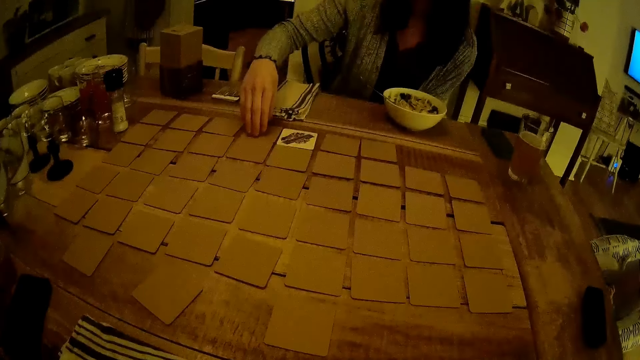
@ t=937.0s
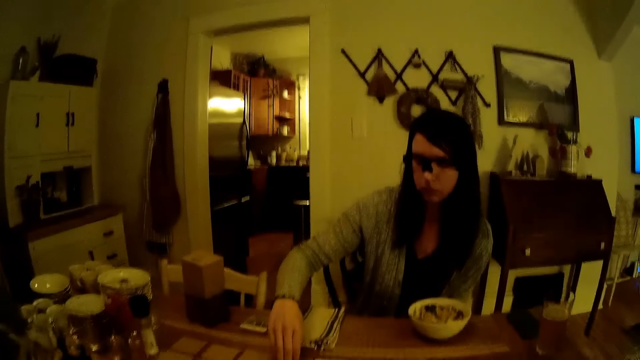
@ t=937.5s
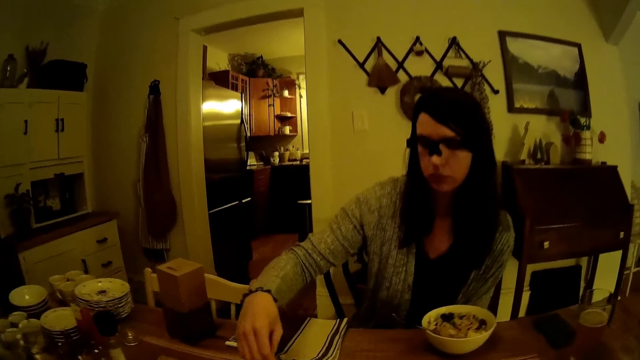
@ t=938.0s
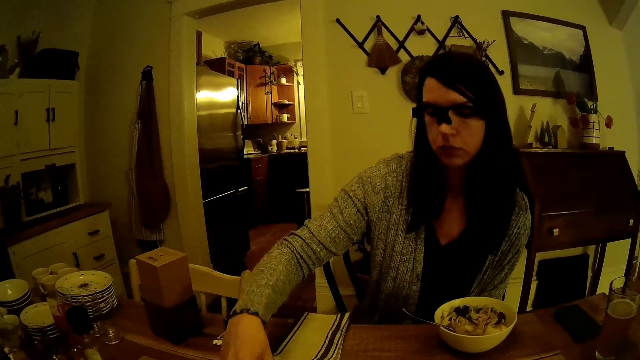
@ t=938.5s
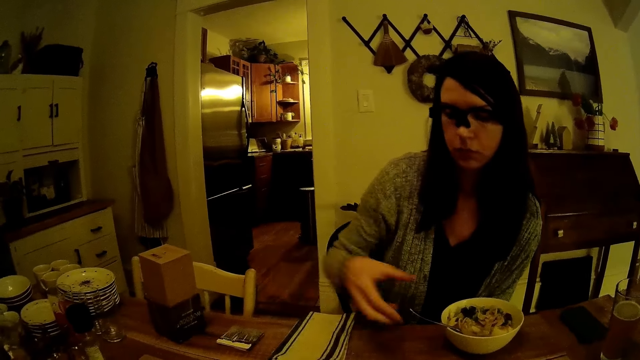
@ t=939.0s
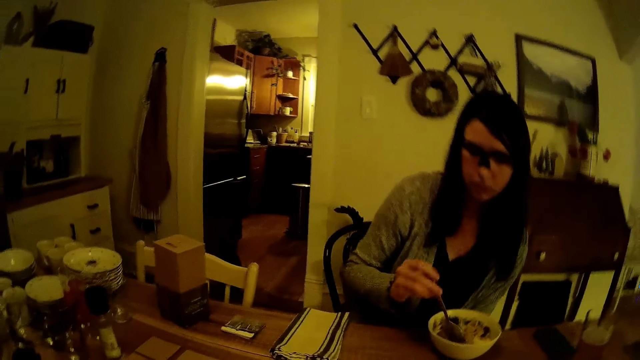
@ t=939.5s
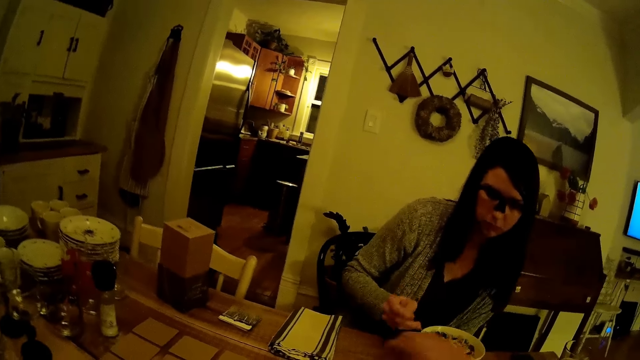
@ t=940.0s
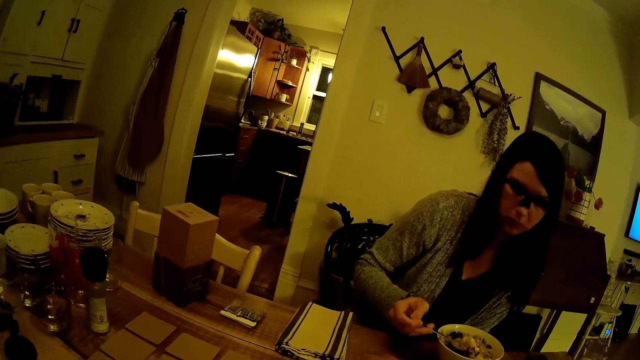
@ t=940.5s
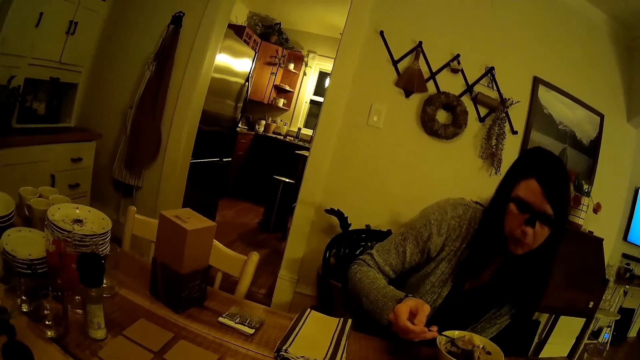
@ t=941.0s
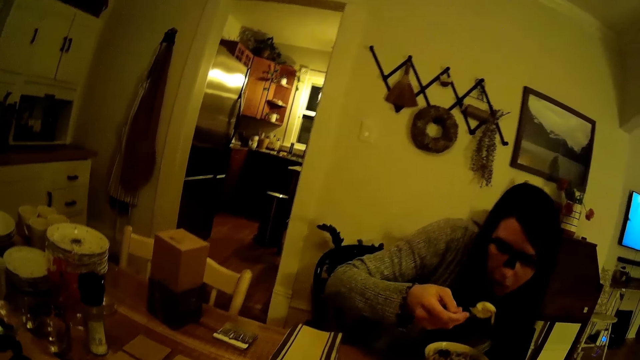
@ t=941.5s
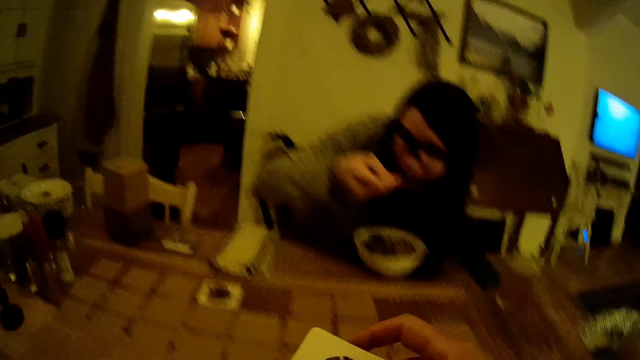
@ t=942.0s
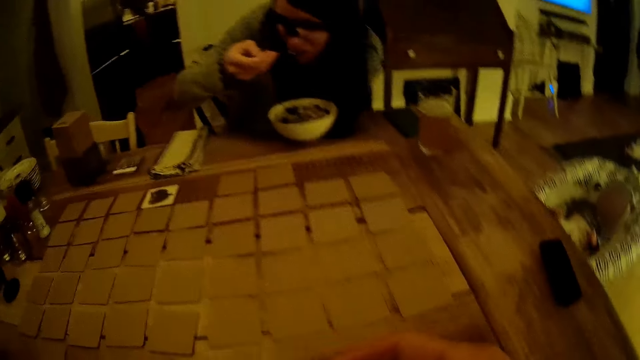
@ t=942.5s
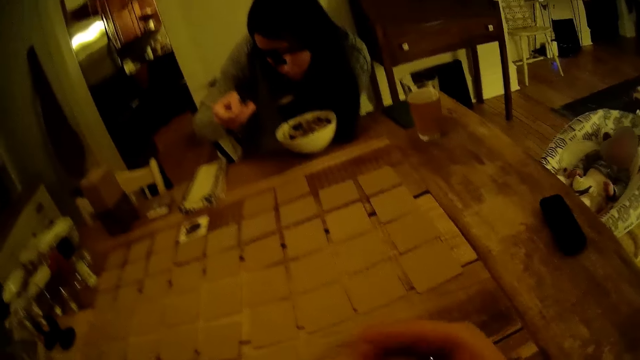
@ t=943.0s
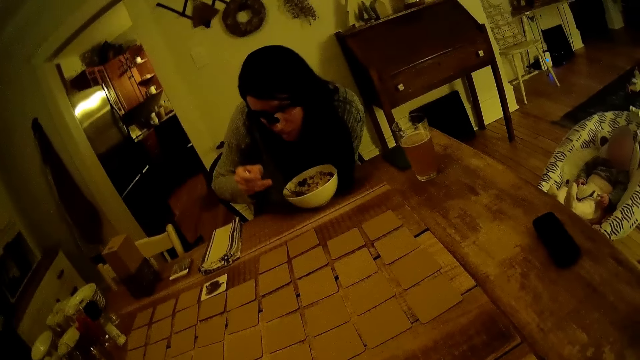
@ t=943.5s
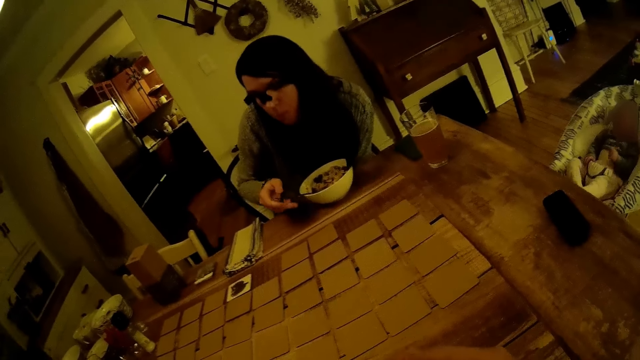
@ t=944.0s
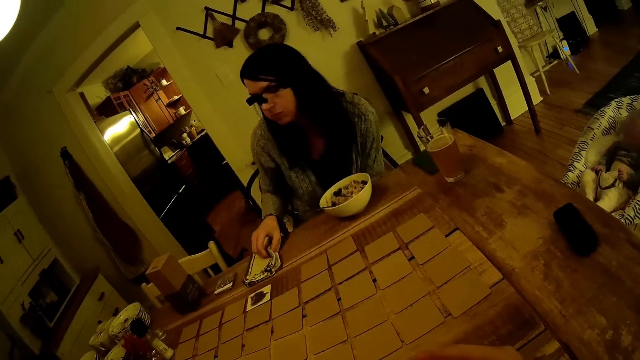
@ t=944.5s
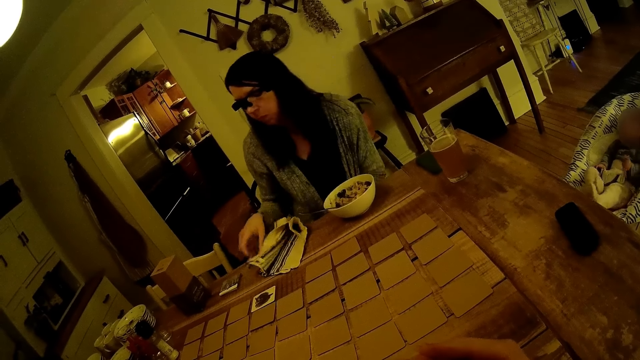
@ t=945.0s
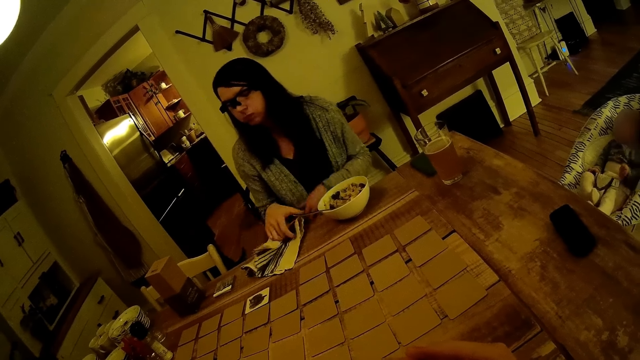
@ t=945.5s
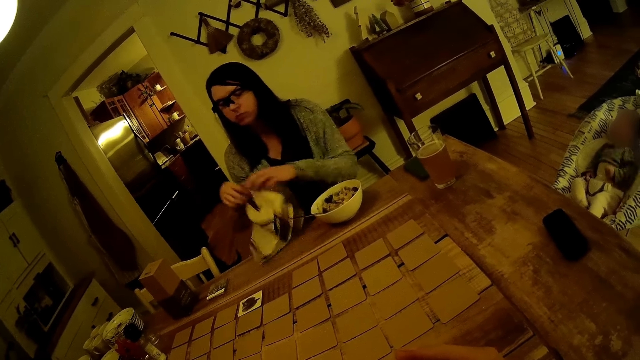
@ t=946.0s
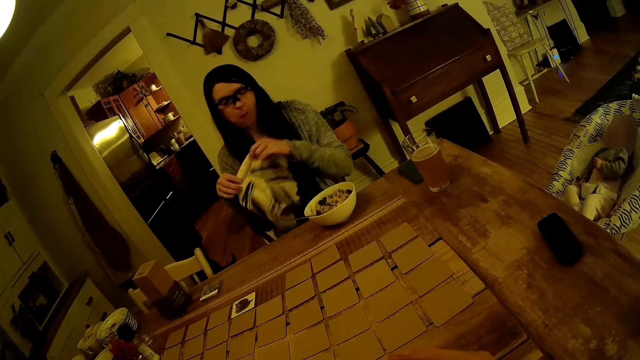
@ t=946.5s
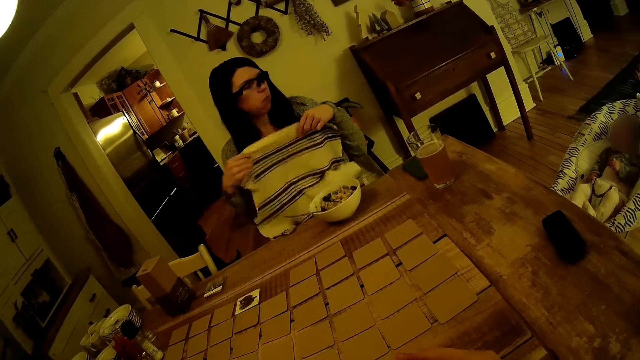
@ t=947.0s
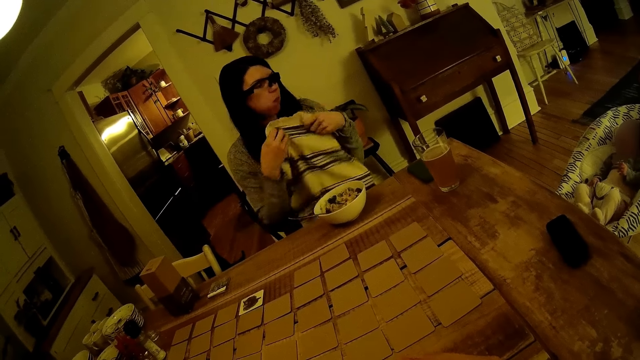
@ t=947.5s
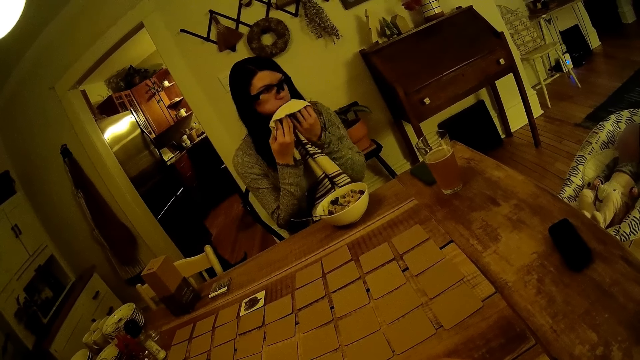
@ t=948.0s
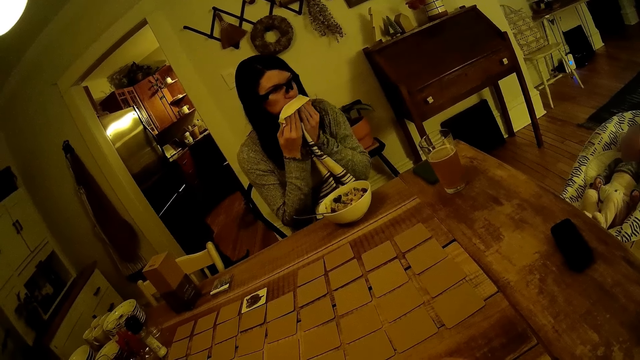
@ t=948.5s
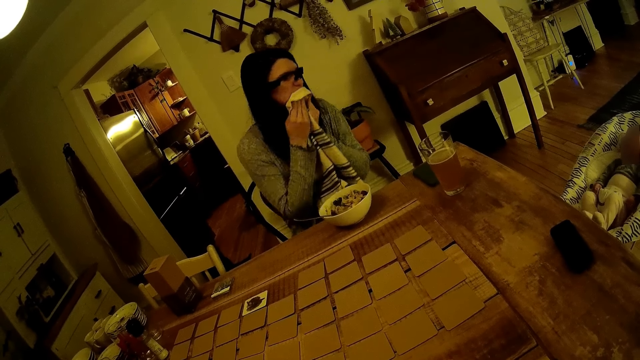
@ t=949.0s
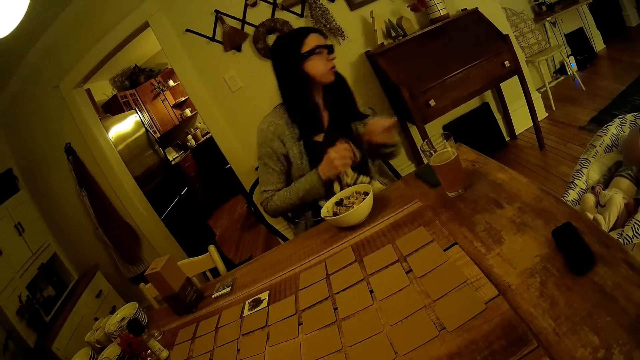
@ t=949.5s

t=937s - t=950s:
The girl flips a card on the dining table with her right hand. She grabs the spoon in the plate with her right hand, scoops food, and eats the cereal in the plate with the spoon in her right hand. The camera wearer holds up a card in his right hand. The girl drops the spoon in her right hand in the plate. She grabs a towel on the dining table with her right hand, holds the towel, and lifts the towel in her right hand. She spreads the towel with her hands. She wipes her mouth with the towel in her hands.

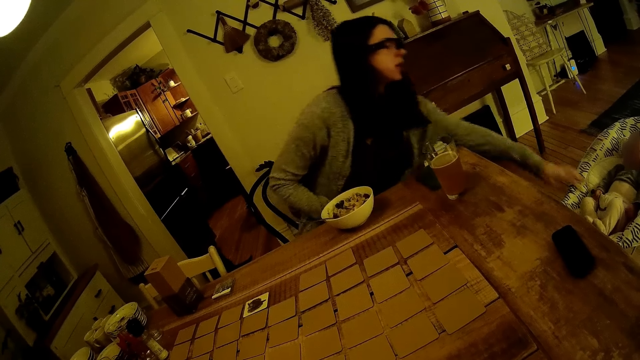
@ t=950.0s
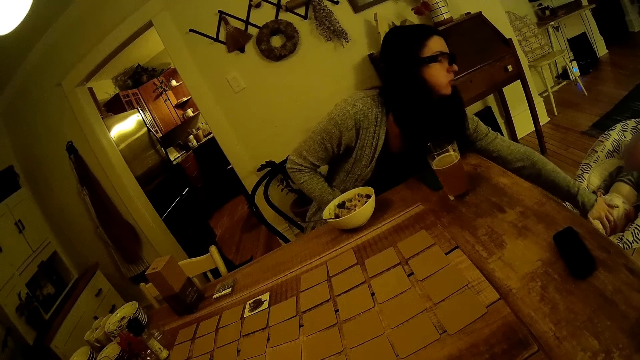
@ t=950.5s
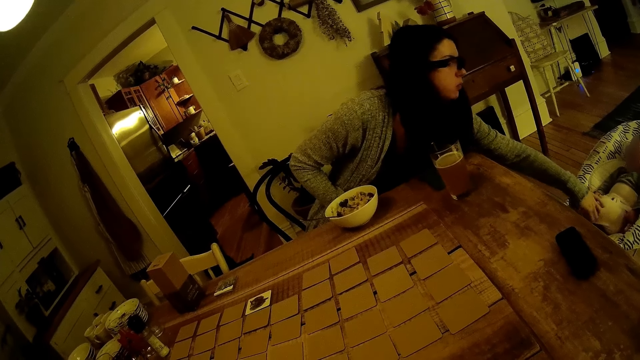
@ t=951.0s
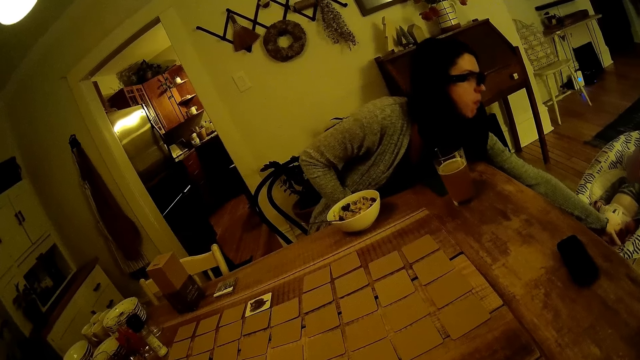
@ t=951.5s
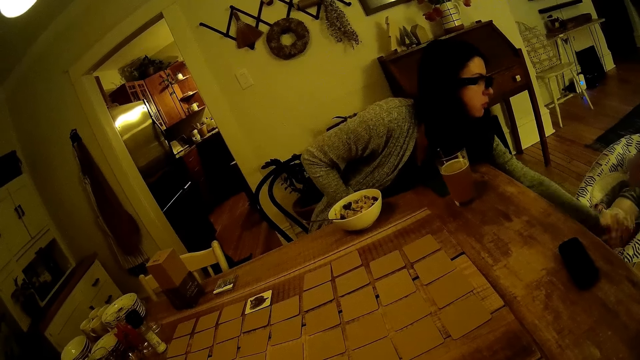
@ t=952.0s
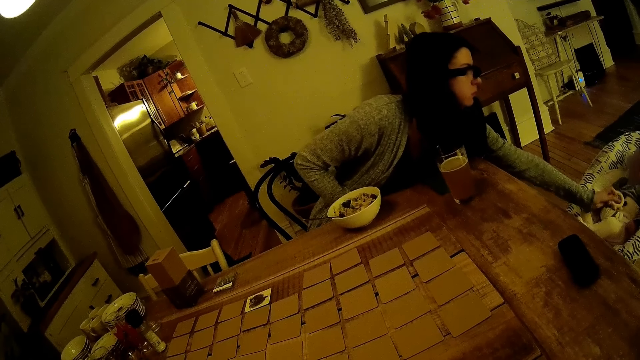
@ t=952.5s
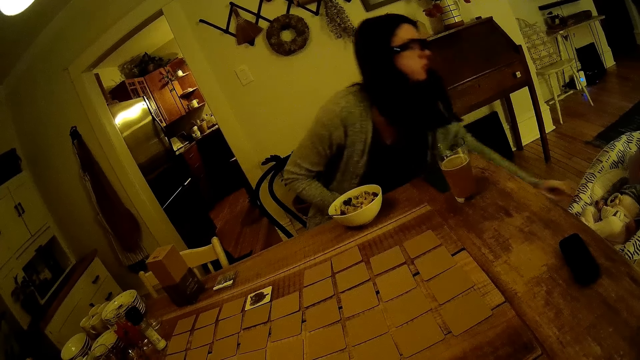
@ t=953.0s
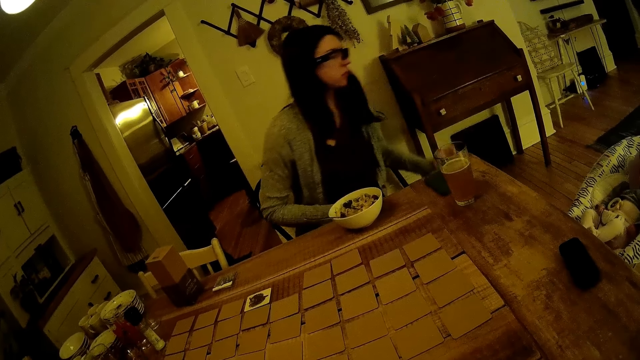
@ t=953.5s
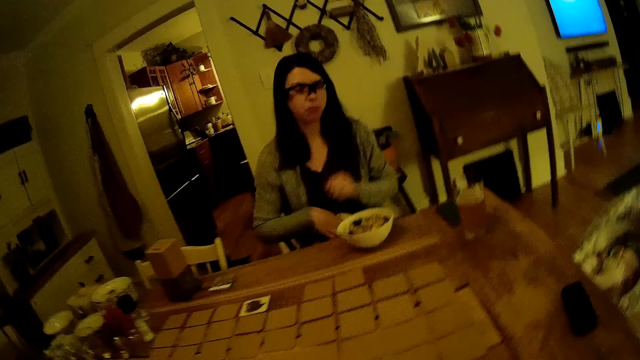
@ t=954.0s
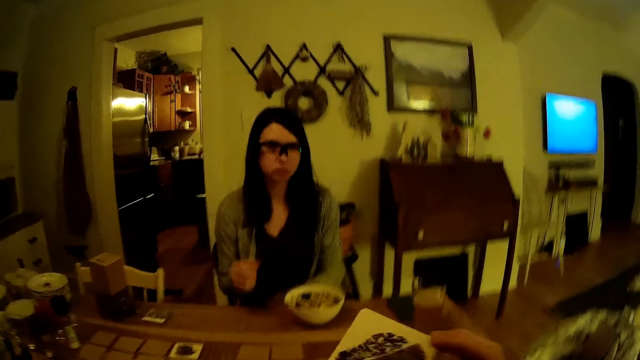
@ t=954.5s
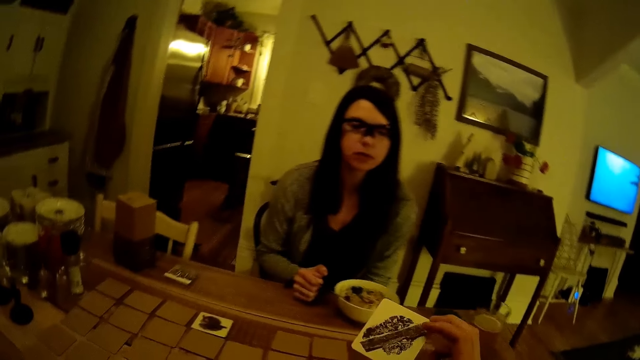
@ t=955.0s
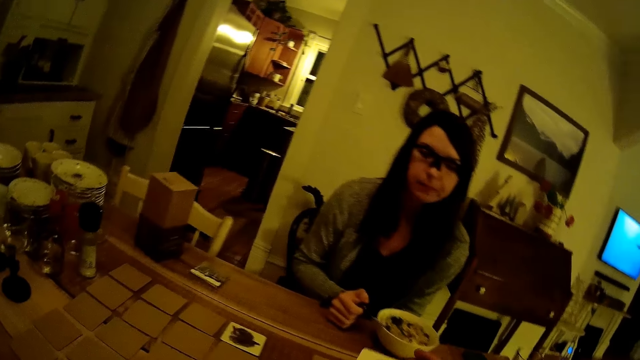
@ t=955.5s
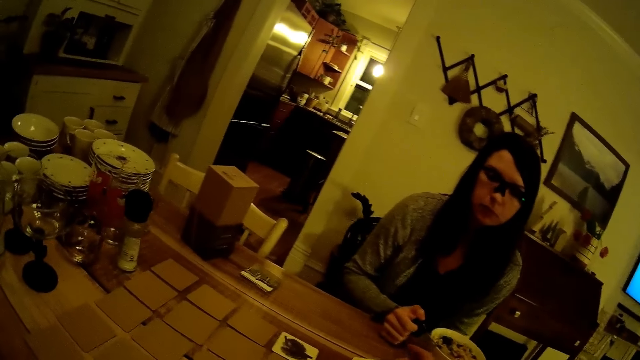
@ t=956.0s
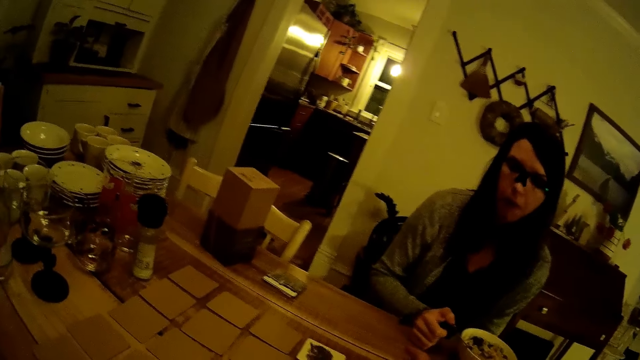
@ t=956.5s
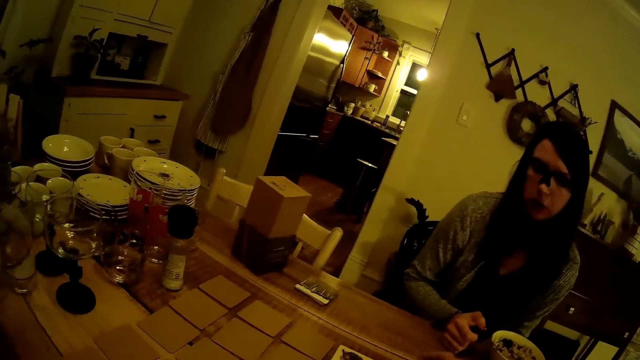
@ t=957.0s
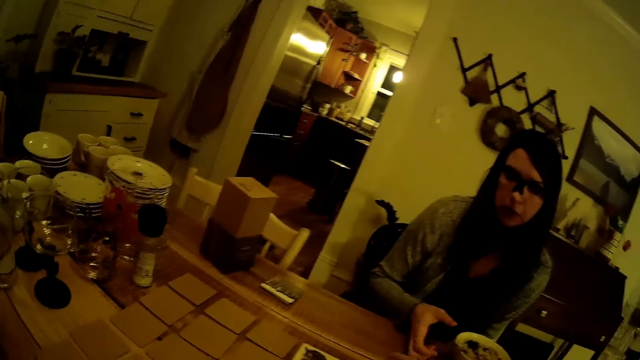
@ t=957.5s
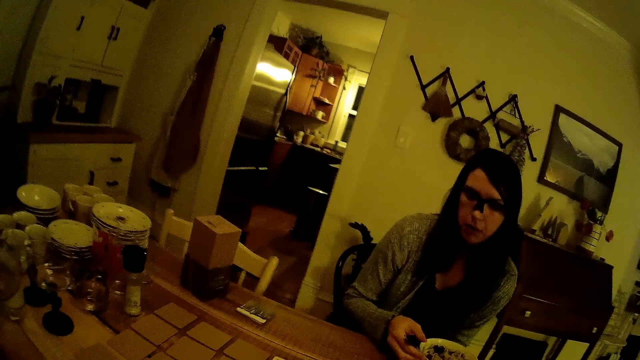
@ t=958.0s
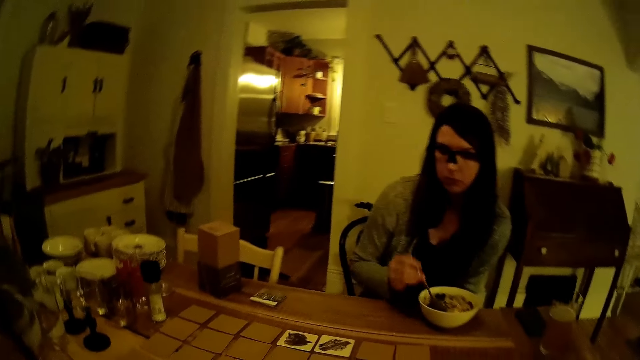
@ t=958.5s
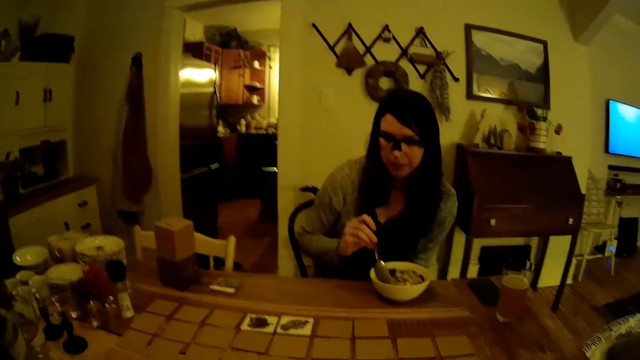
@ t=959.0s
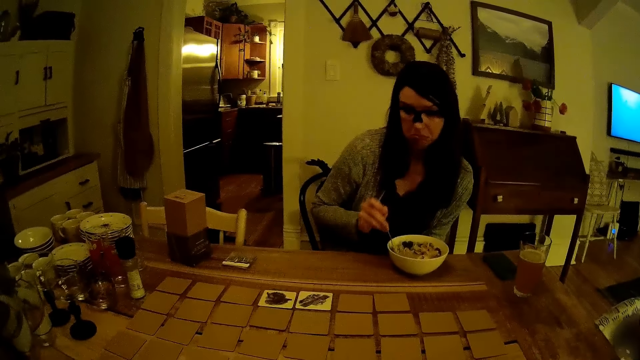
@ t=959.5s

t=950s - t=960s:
The girl moves the leg of a baby in a carrier with her left hand and holds the baby. She lifts a toy from the carrier with her left hand, holds the toy, and drops the toy in her left hand on the baby. The camera wearer converses with the girl. He holds up a card with his right hand. The girl holds the spoon and grabs the spoon in the plate with her right hand.
